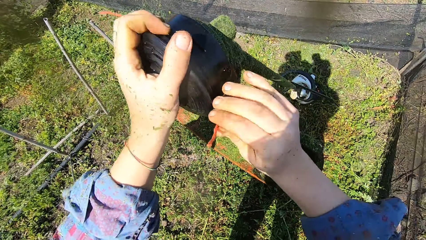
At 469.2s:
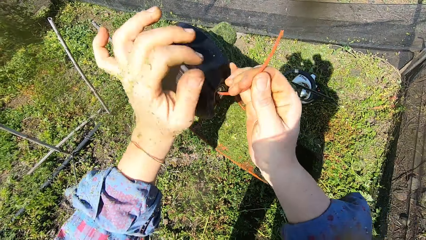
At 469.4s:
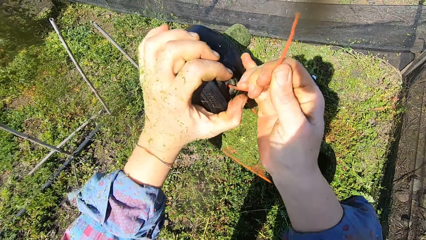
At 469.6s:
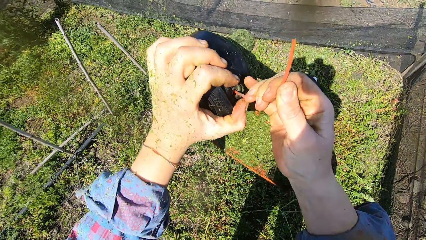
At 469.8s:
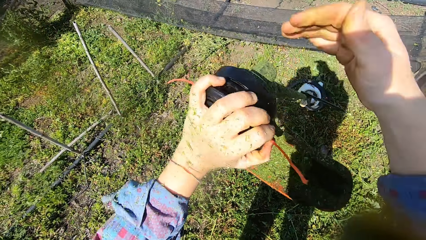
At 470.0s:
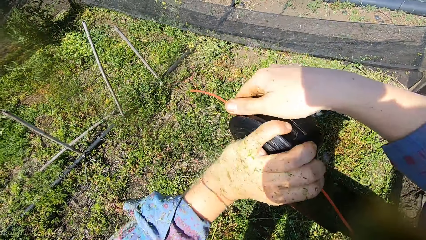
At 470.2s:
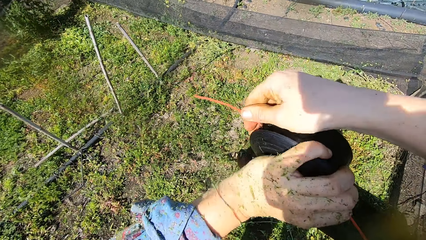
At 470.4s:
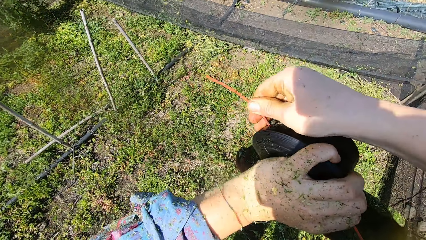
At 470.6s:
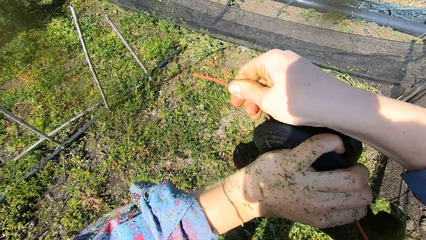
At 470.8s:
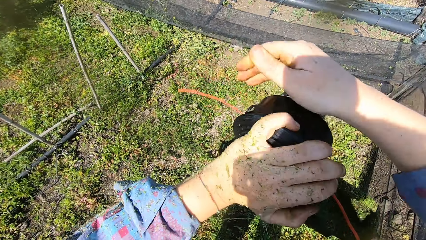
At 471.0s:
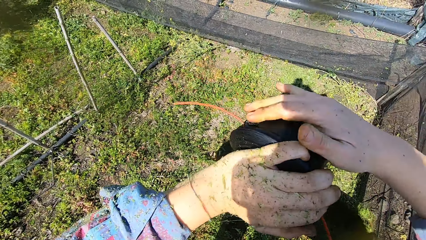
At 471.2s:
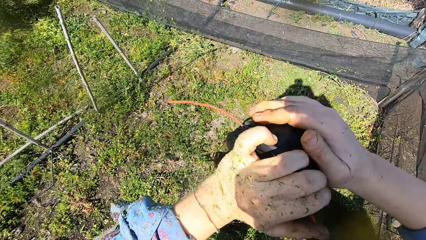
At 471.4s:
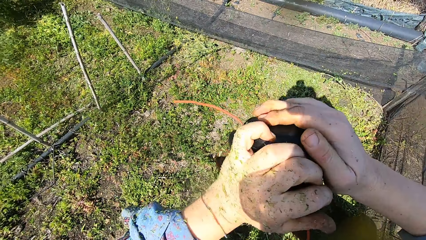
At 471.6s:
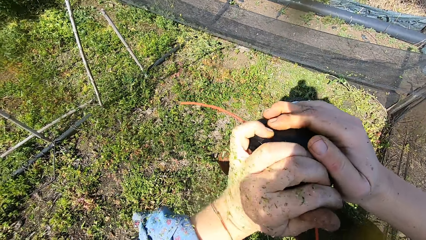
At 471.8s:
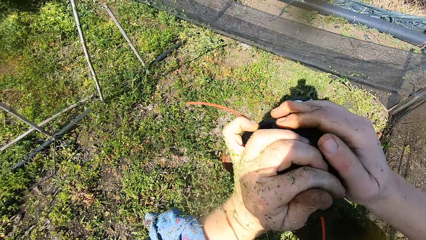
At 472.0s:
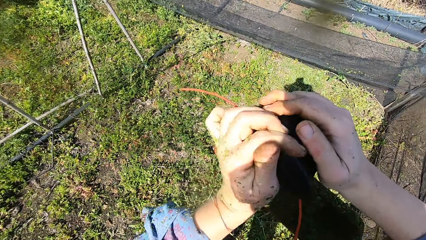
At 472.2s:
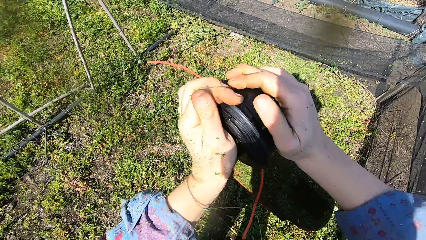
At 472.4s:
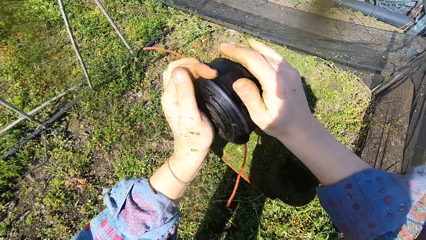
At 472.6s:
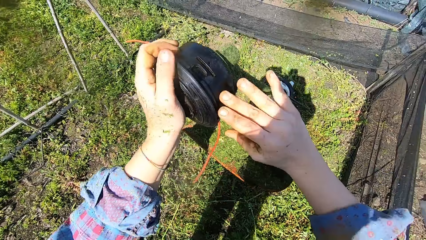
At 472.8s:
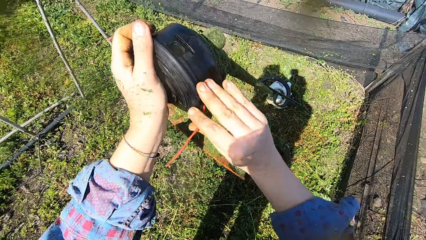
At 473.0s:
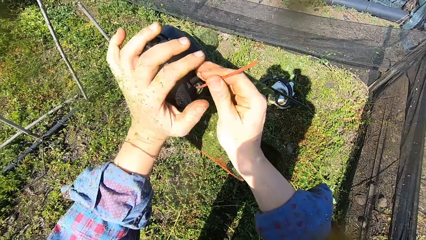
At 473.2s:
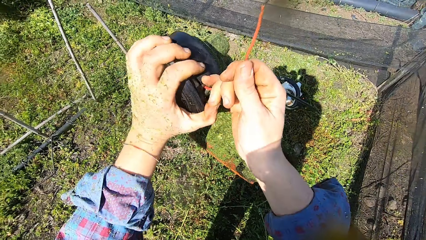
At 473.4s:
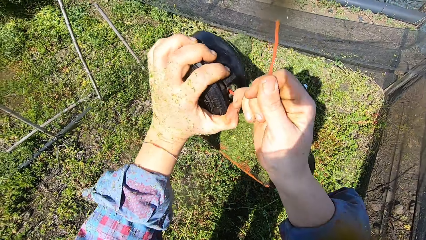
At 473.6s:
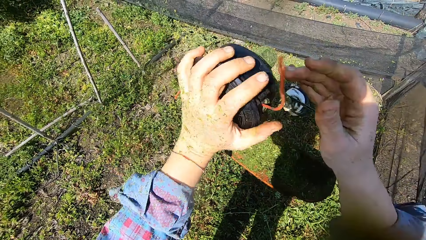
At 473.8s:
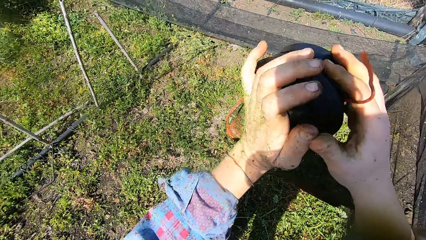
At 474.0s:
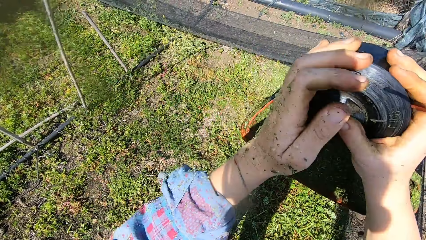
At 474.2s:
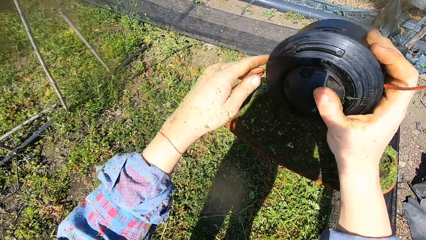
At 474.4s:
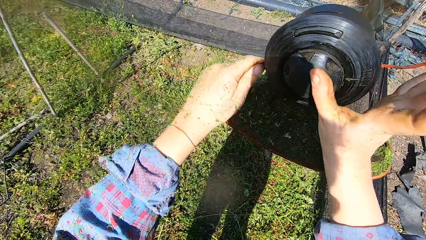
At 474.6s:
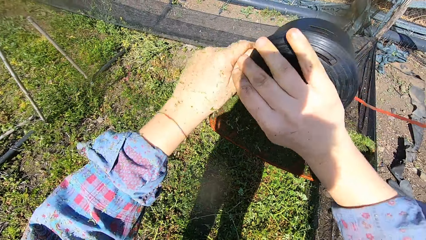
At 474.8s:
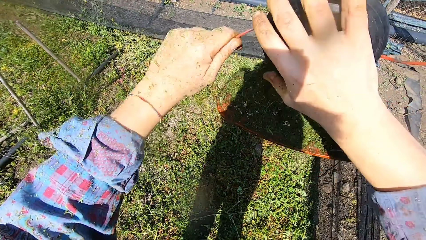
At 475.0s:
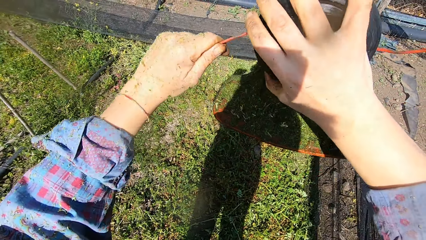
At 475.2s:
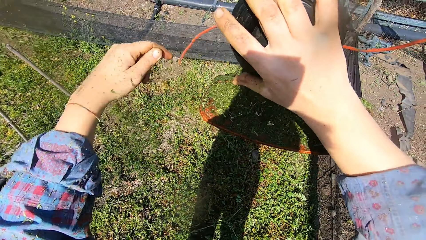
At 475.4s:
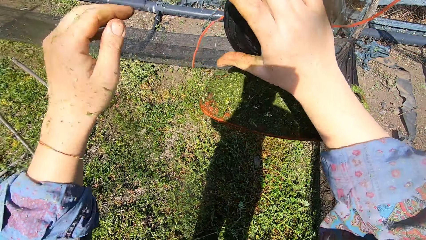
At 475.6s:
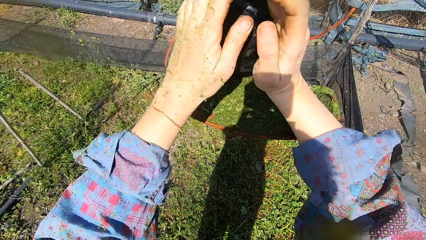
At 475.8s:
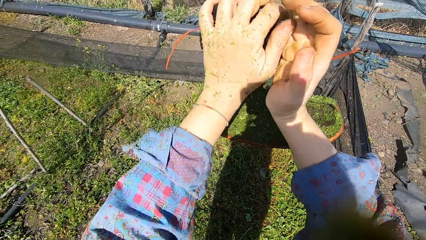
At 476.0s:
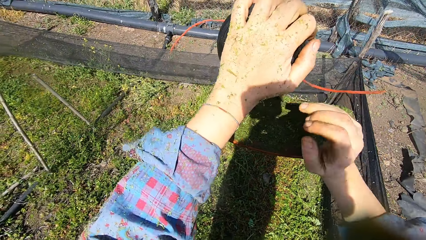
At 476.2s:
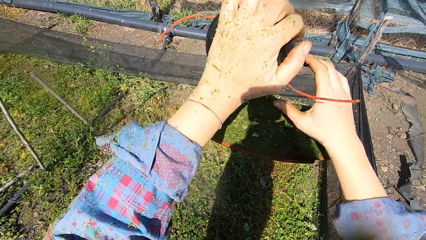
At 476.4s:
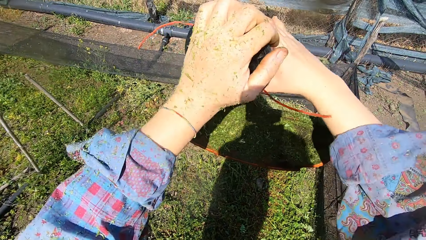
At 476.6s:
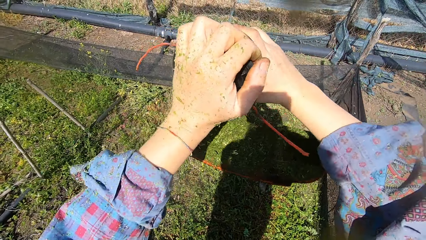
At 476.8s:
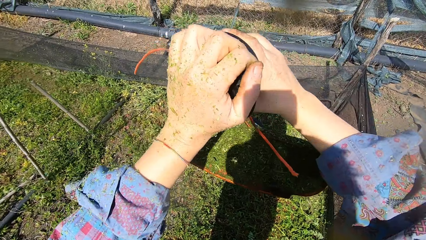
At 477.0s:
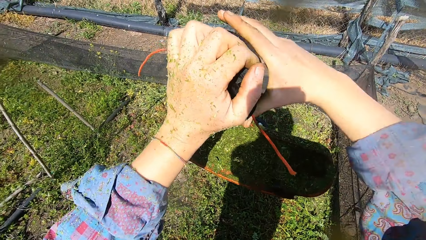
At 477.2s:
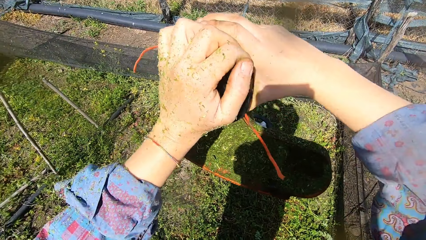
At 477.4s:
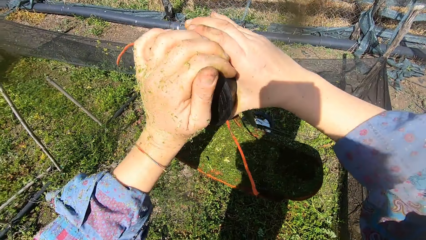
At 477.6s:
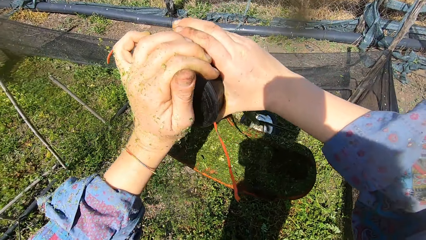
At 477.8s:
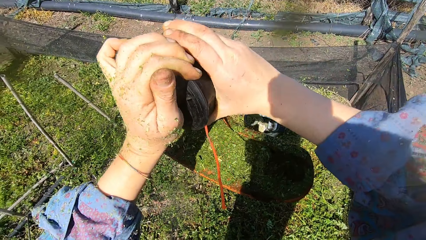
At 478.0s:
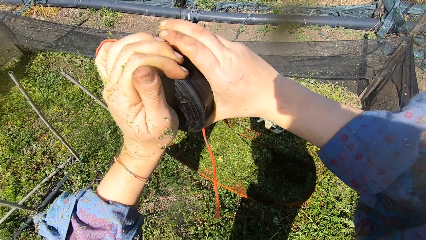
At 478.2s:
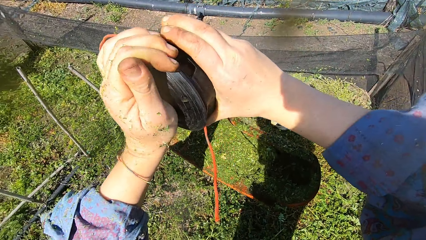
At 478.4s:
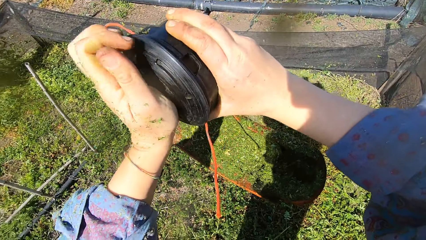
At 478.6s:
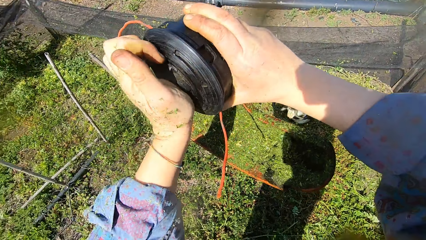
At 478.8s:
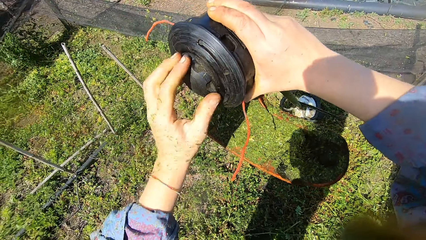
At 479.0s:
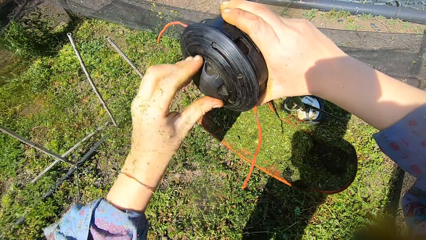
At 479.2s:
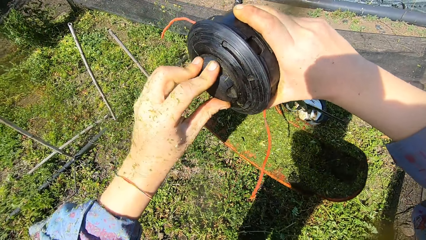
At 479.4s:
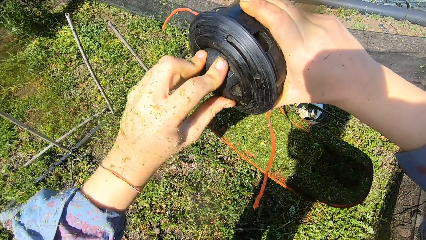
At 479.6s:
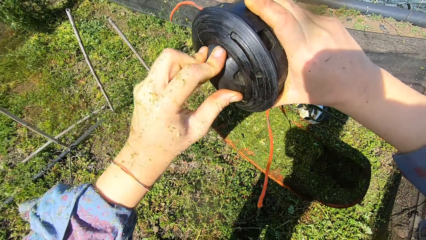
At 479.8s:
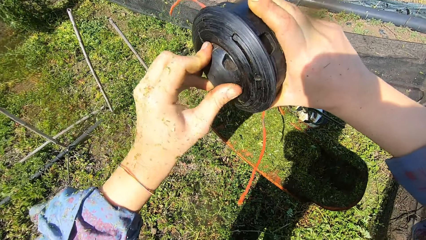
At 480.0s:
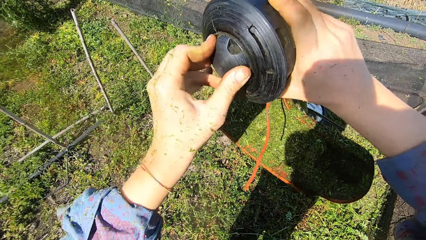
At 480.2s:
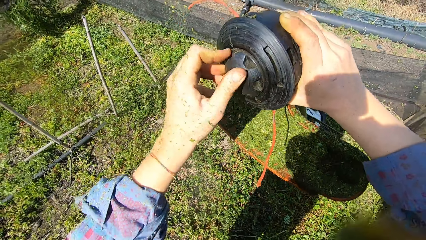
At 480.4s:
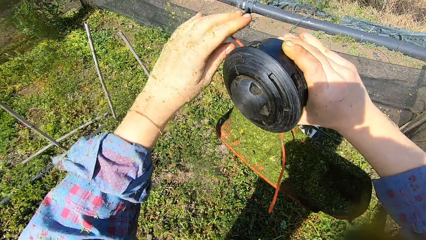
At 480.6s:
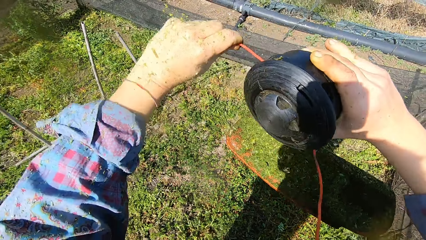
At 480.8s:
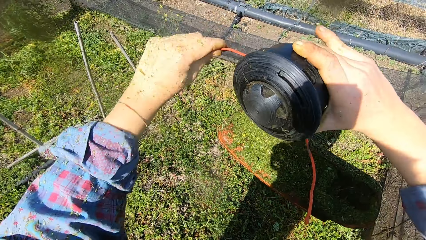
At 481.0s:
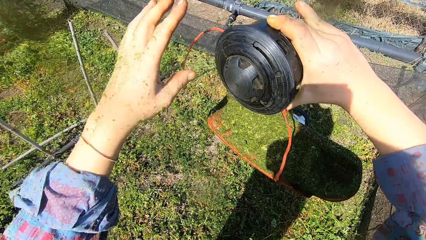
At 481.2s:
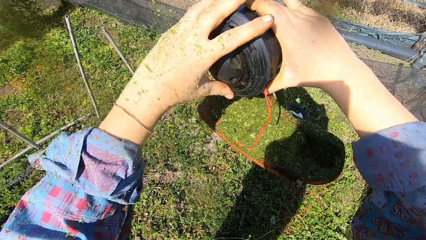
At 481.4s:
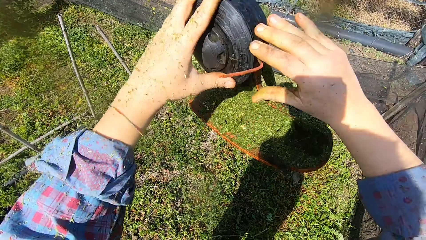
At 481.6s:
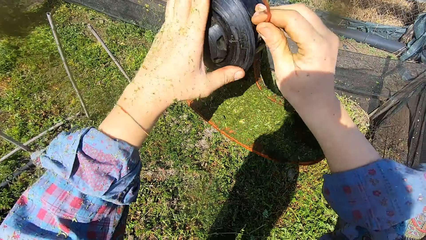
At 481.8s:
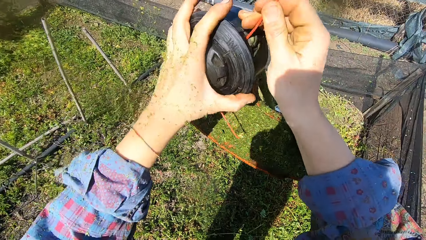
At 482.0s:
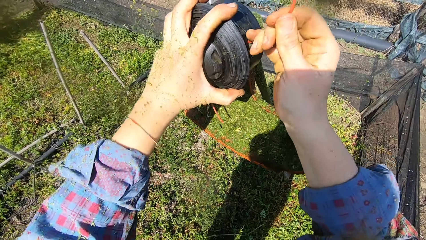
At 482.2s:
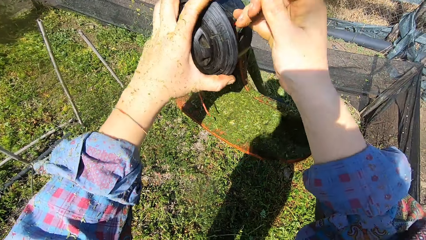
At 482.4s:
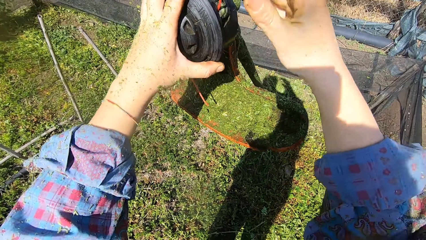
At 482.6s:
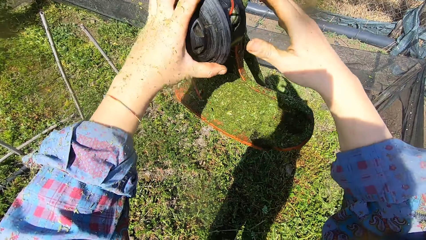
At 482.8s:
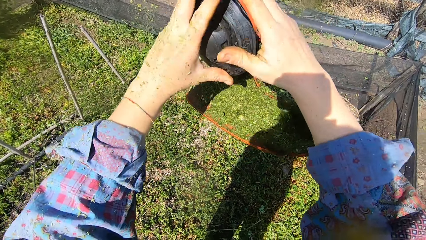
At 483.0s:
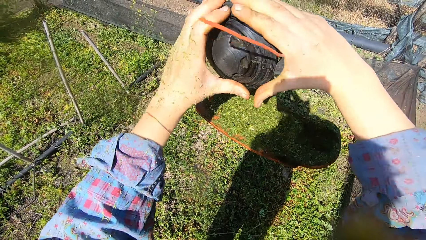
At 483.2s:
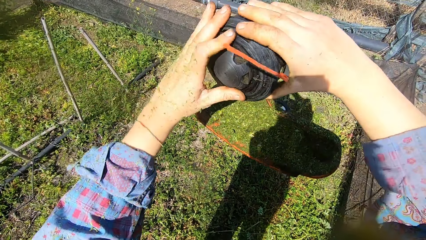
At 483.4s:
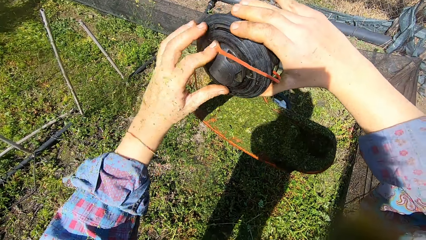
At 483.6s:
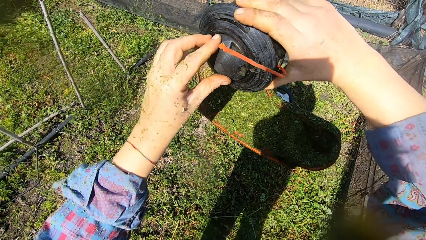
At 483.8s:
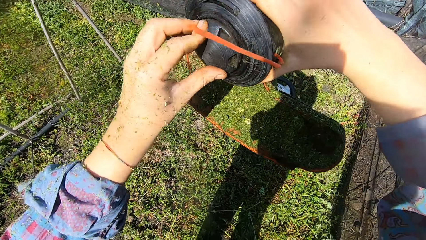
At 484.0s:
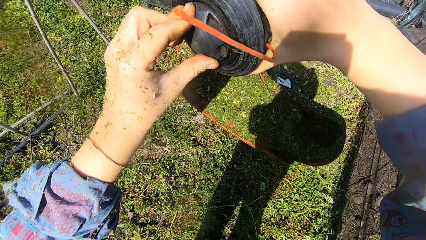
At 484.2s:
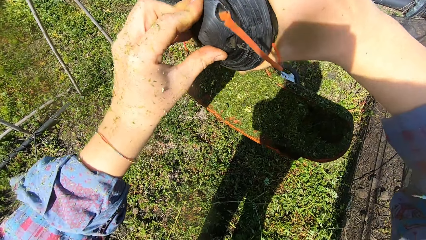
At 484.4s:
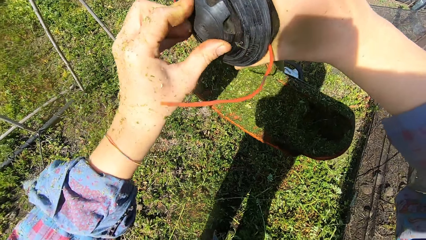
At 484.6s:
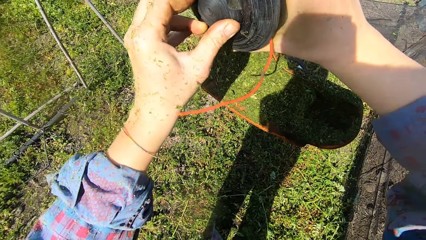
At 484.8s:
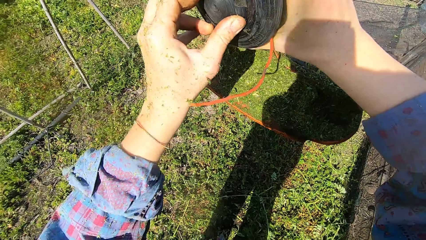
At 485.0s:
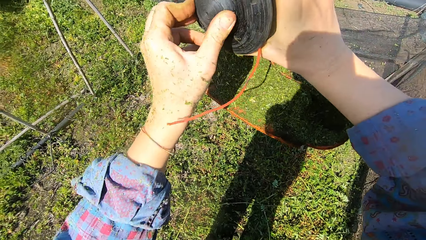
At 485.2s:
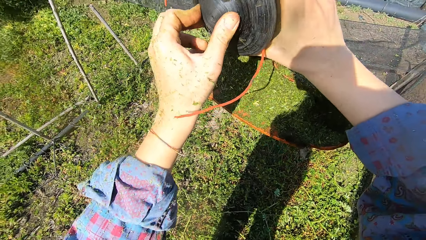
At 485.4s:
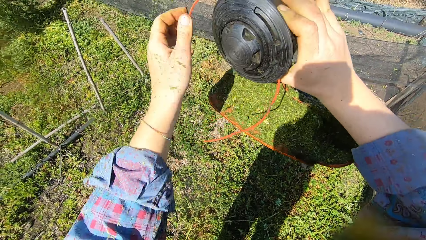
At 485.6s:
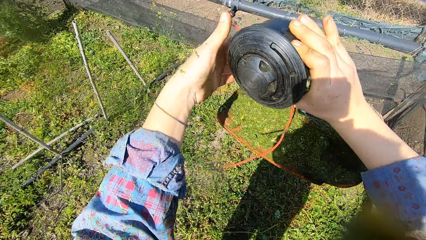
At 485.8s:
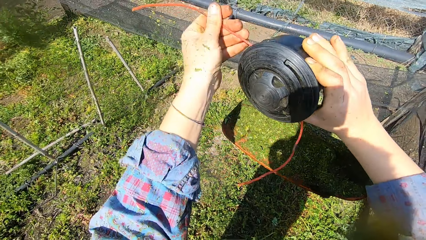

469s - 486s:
The camera wearer holds the line of the spool with his right hand. He adjusts his left hand on the spool and pulls the line. He removes his right hand from the line of the spool. He pulls another line of the spool with his right hand. He removes his right hand from the spool. He places his right hand on the spool. He turns the spool with both hands. He adjusts his left hand on the spool. He pulls a line of the spool with his right hand. He places his right hand on the spool. He holds the head with both hands. He removes his left hand from the spool. He pulls a line of the spool with his left hand. He repositions his right hand on the spool. He removes his left hand from the line of the spool. He places his left hand on the spool. He holds the head with both hands. He repositions his right hand on the spool. He handles the spool with both hands. He repositions his left hand to the spool cap. He turns the spool cap with his left hand. He removes his left hand from the spool cap. He pulls a line of the spool with his left hand. He removes his left hand from the line of the spool. He places his left hand on the spool. He removes his right hand from the spool. He holds the head. He pulls a line of the spool with his right hand. He removes his right hand from the line of the spool. He places his right hand on the spool. He repositions his left hand to the spool cap. He turns the spool cap with his left hand.
